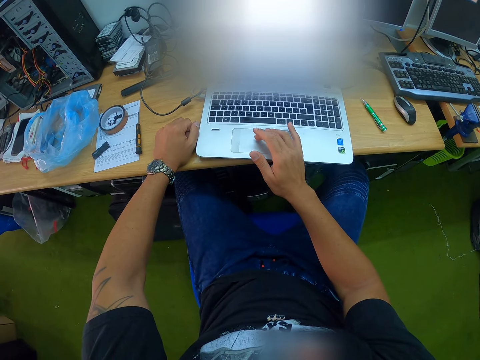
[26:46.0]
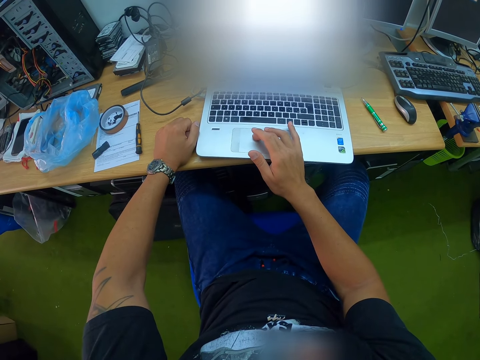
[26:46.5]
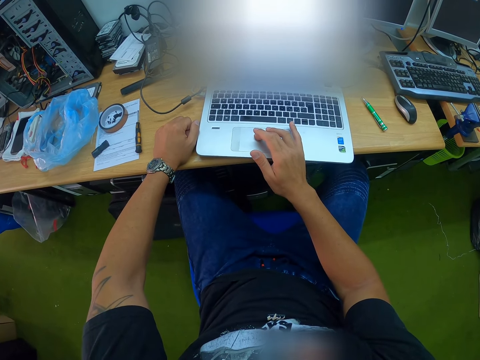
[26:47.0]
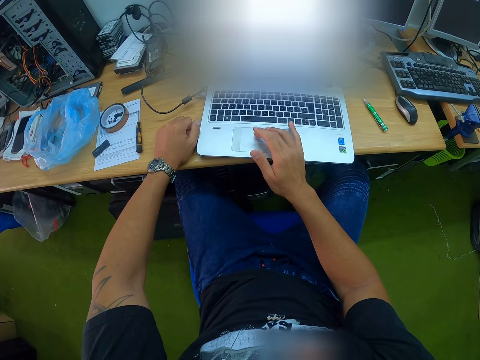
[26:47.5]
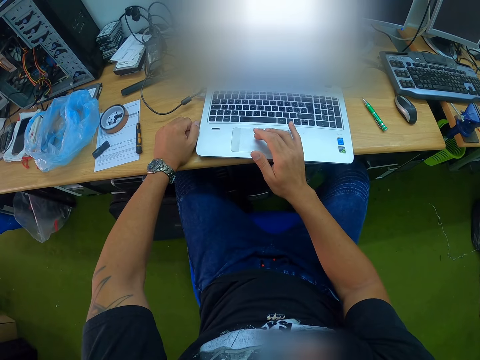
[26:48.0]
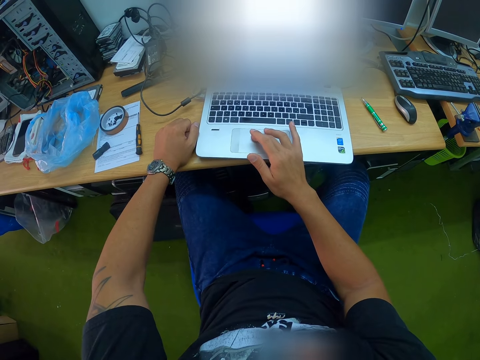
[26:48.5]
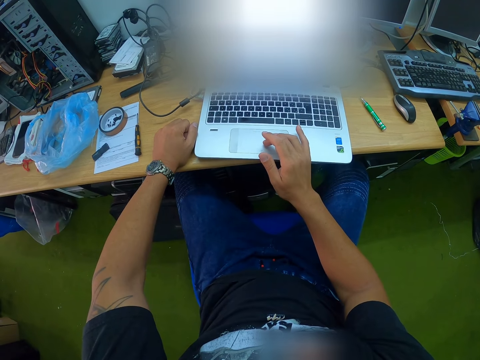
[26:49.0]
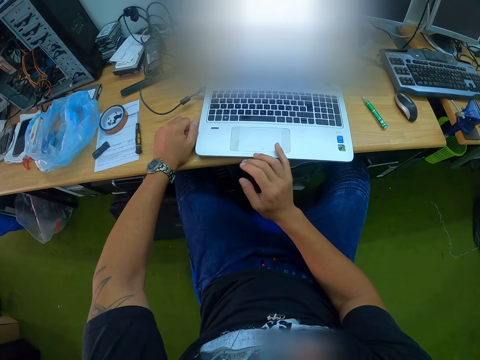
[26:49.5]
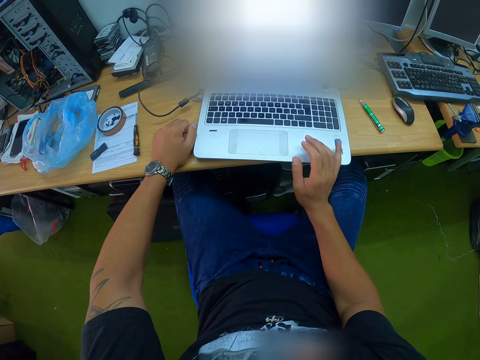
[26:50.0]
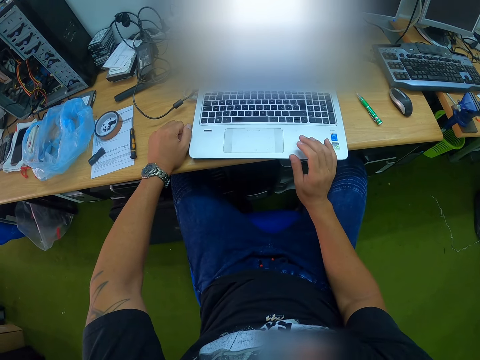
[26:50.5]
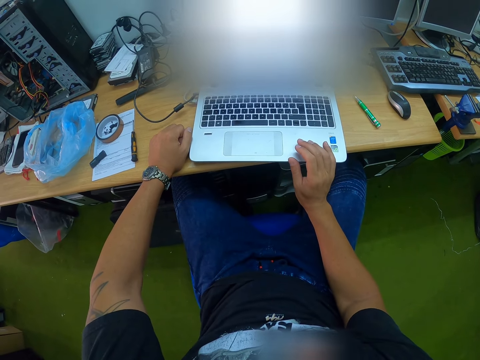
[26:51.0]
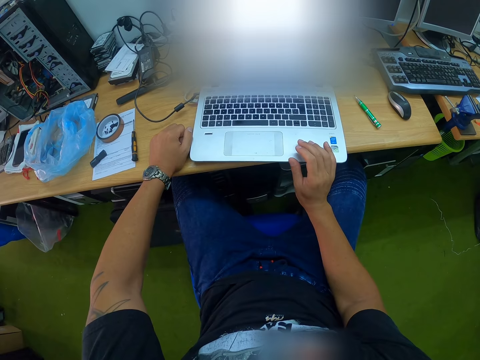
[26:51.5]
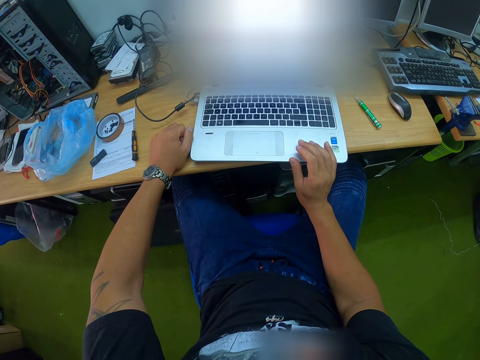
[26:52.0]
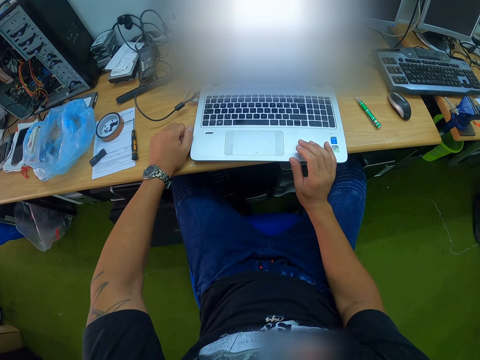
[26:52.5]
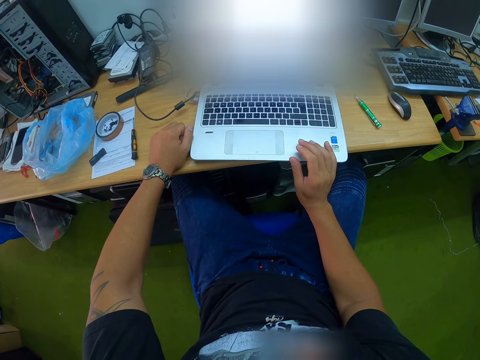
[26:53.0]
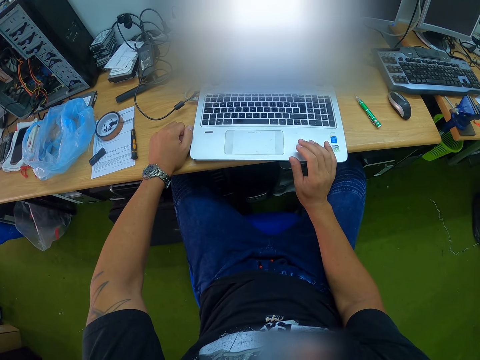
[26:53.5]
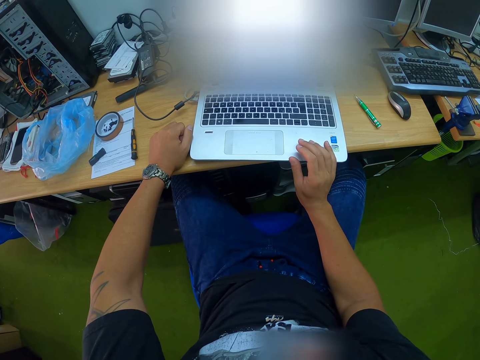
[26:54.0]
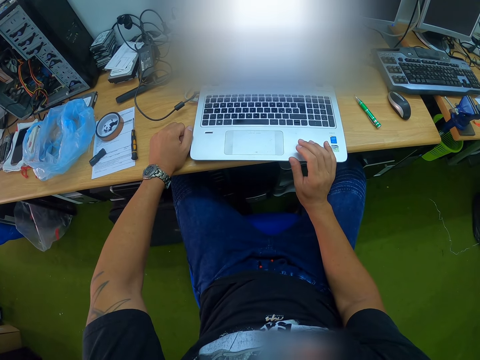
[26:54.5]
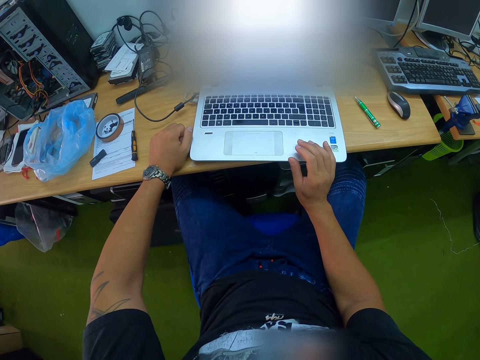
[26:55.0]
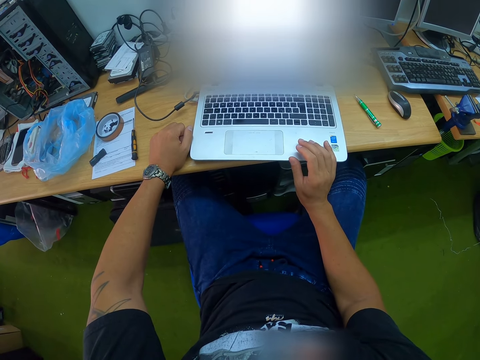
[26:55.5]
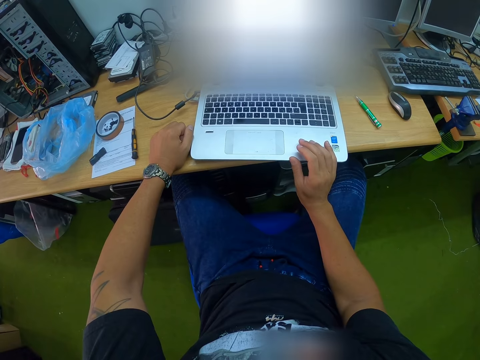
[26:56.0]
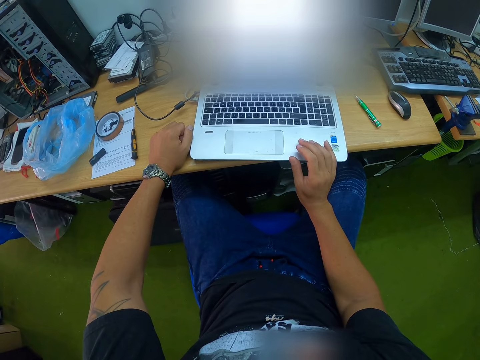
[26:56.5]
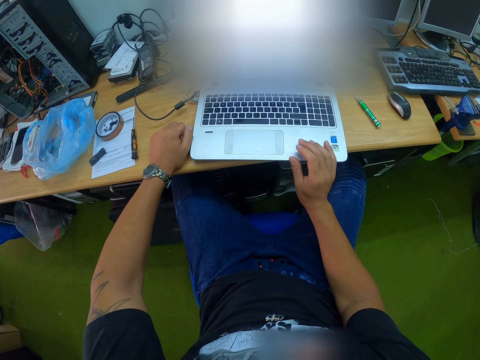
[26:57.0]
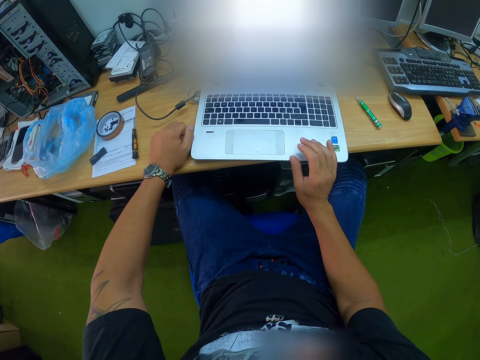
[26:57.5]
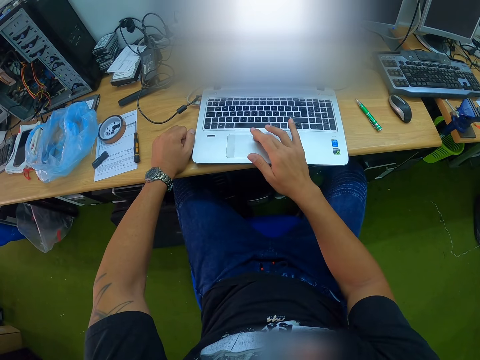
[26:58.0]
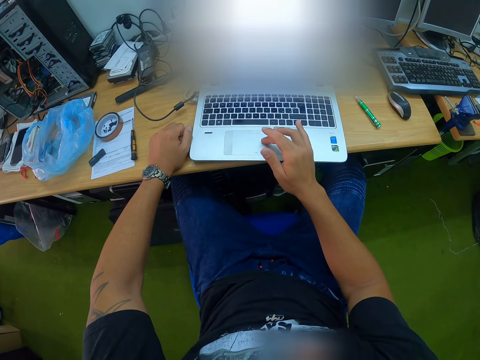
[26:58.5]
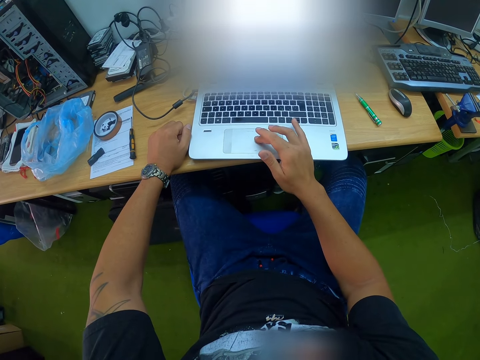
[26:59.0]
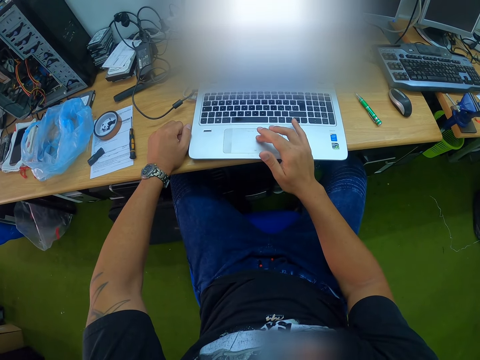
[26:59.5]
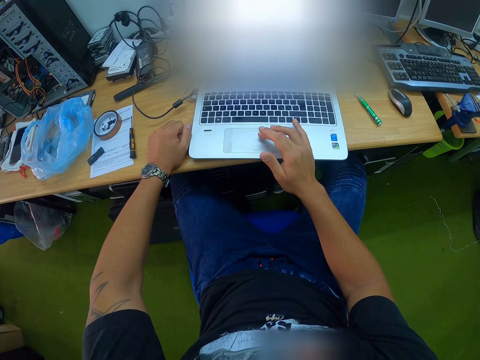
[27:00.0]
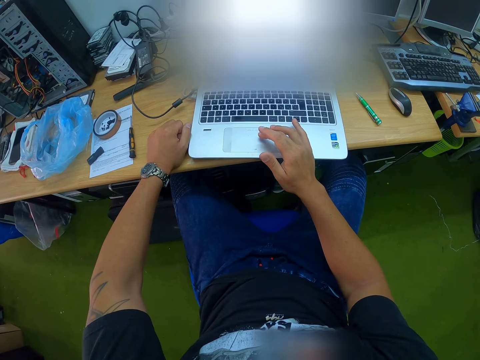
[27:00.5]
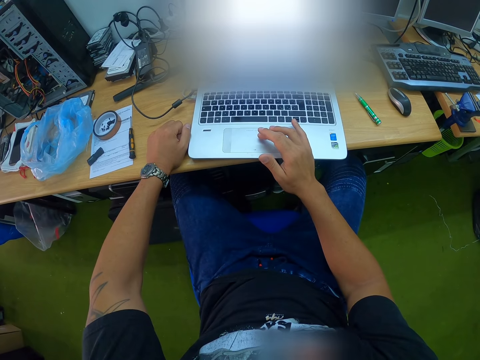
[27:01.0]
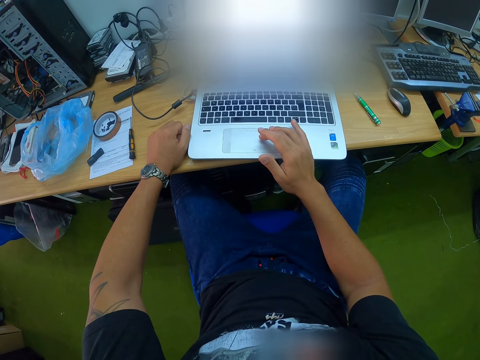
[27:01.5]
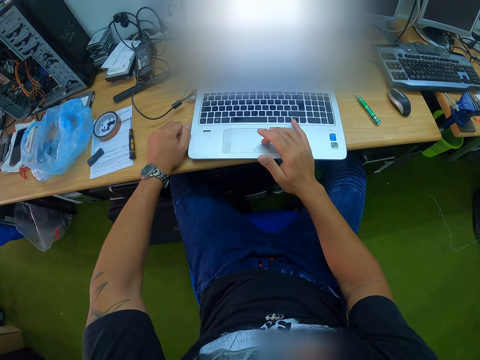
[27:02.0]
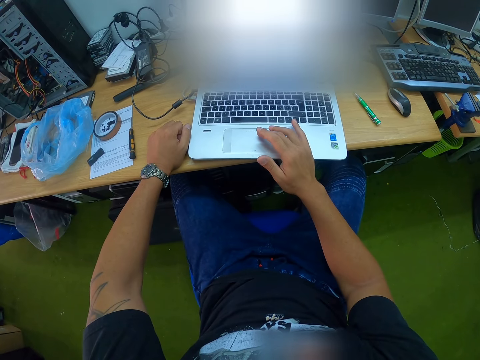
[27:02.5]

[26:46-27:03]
The camera wearer moves the right hand. They look on the laptop. They scroll on the laptop.

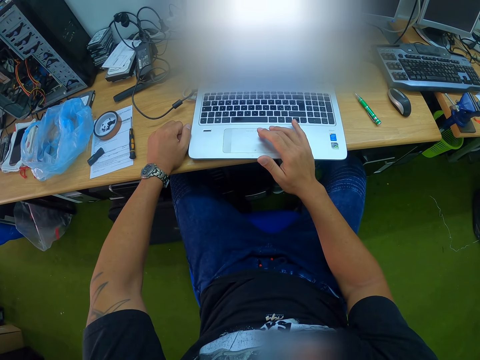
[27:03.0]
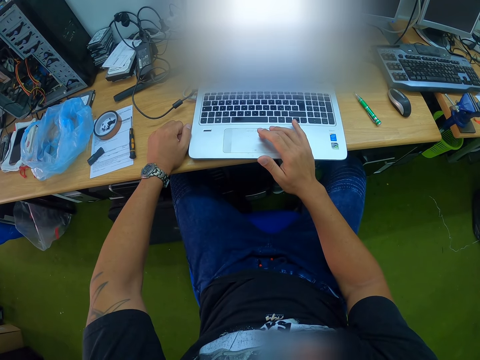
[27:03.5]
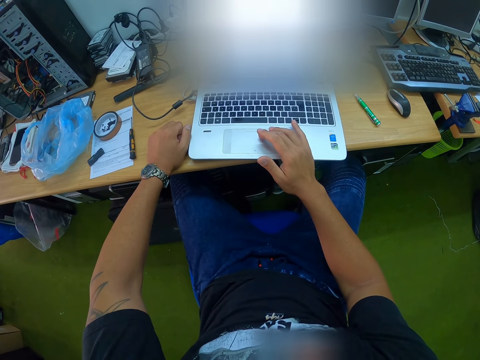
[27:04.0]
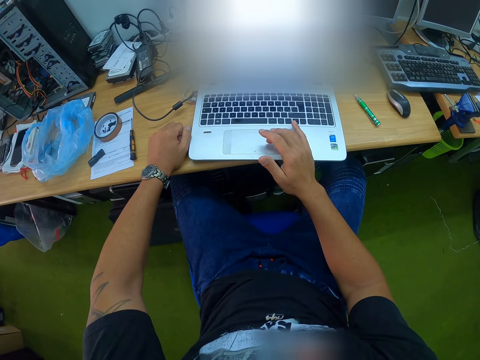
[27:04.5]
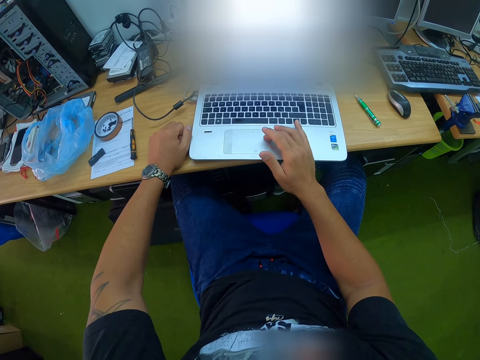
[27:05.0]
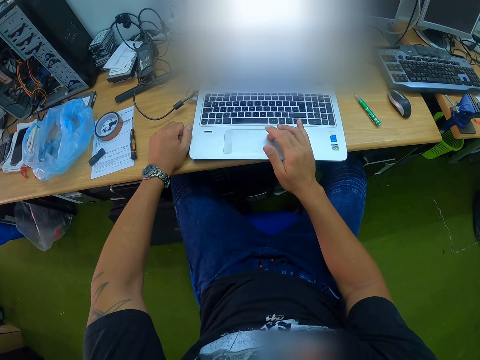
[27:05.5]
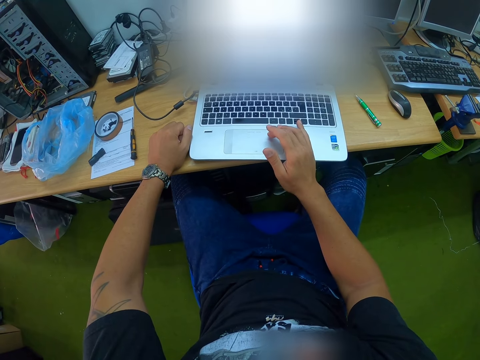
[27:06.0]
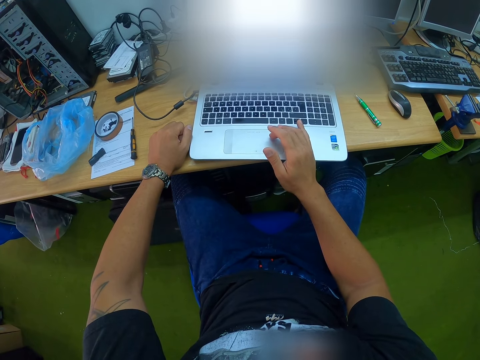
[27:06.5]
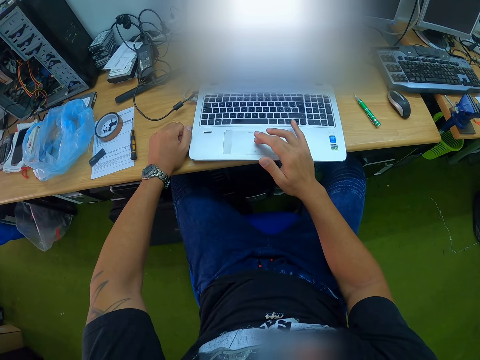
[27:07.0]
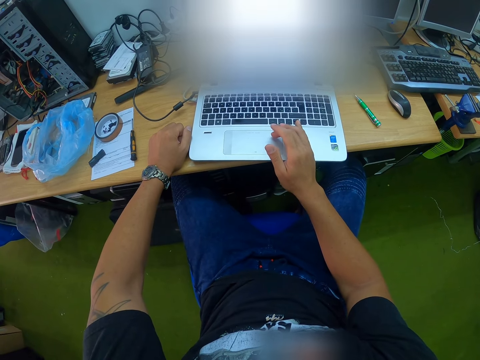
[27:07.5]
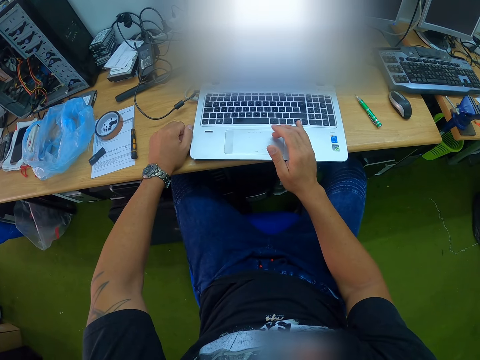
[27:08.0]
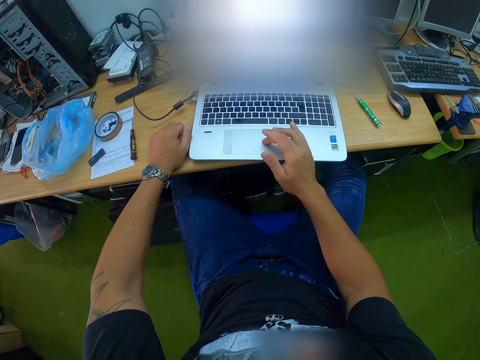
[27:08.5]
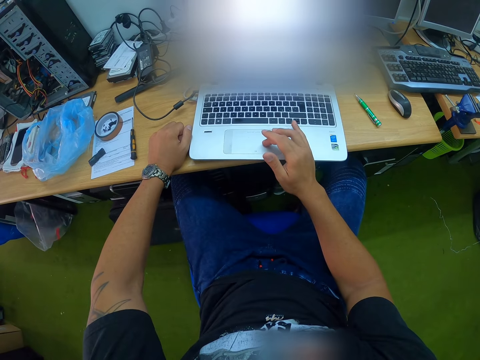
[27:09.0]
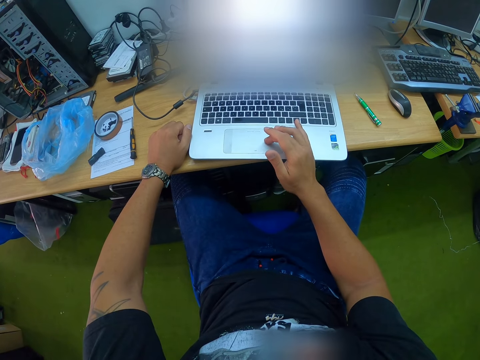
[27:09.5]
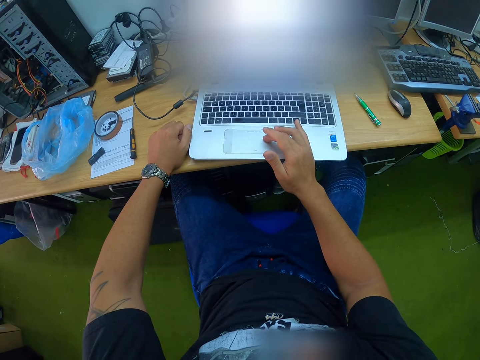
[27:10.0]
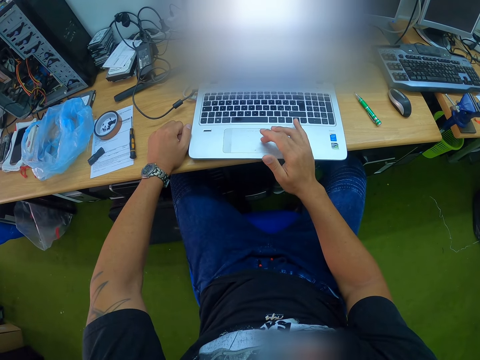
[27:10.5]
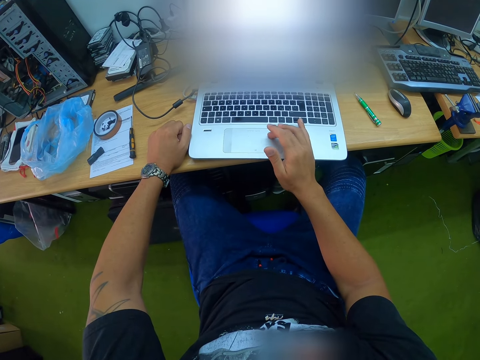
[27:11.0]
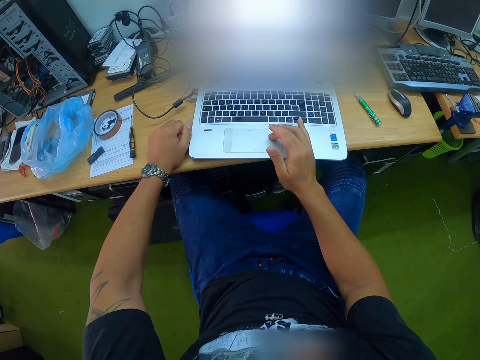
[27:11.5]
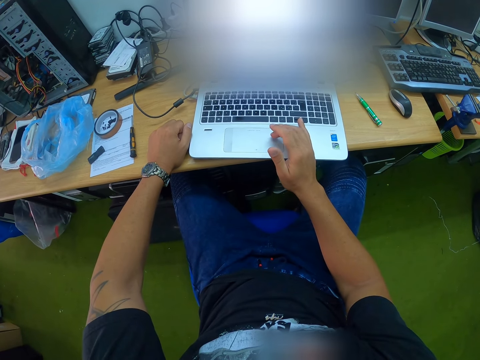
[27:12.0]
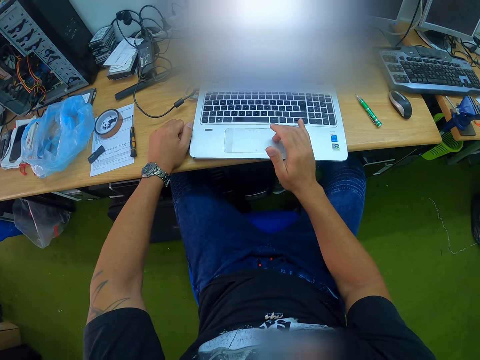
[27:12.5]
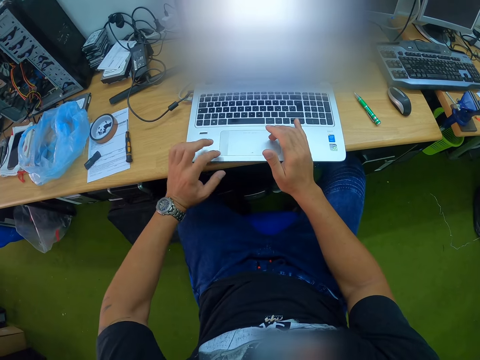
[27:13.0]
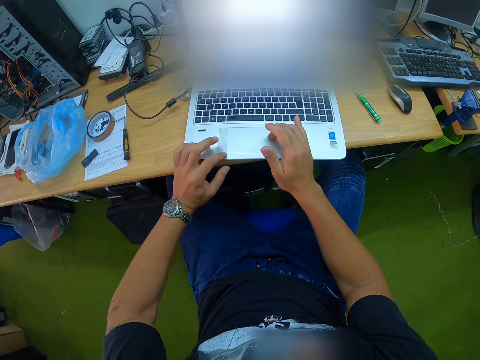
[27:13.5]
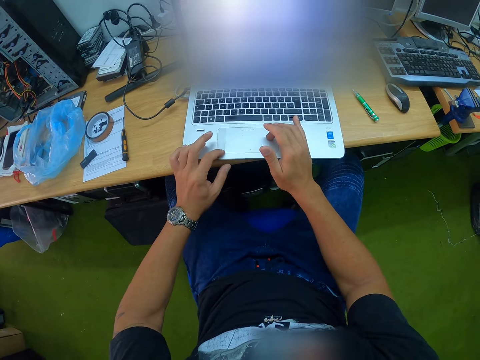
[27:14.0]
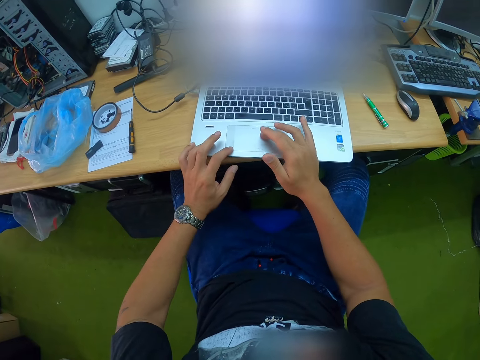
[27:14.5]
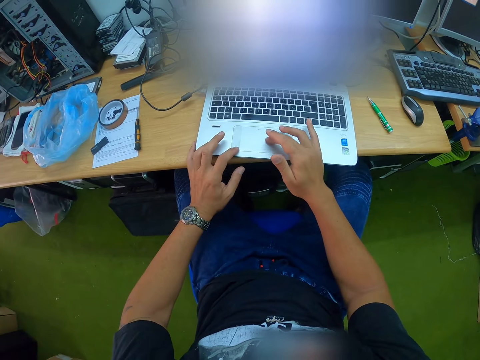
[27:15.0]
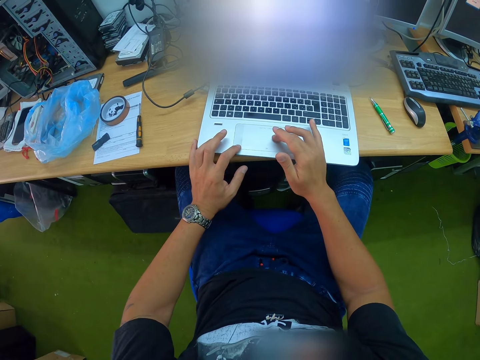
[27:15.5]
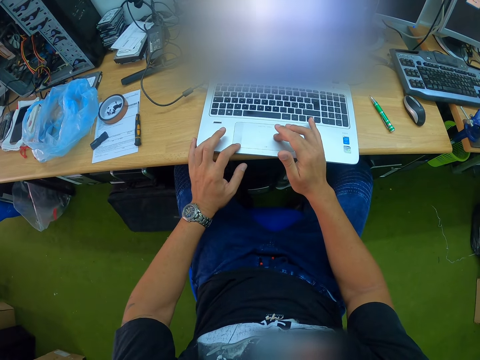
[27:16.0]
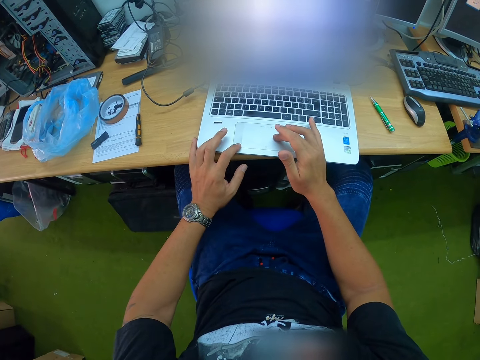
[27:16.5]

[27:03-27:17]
The camera wearer scrolls on the laptop with both hands.
